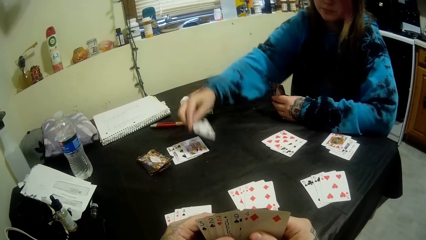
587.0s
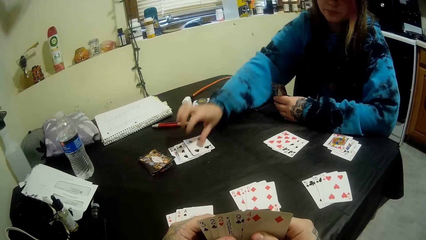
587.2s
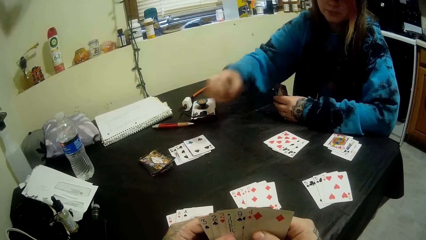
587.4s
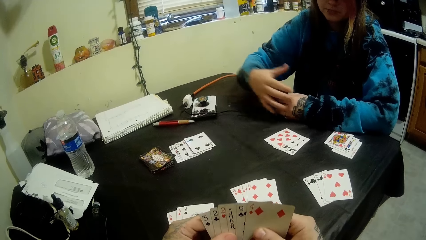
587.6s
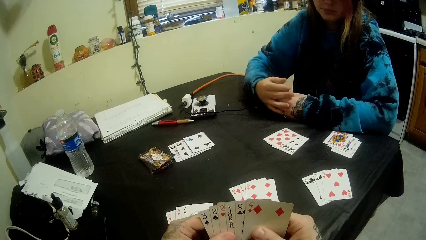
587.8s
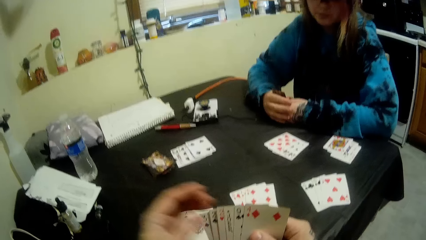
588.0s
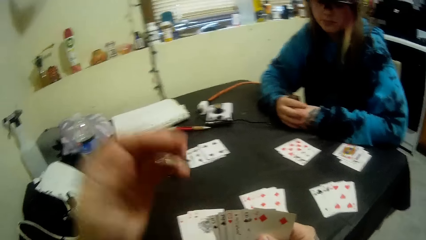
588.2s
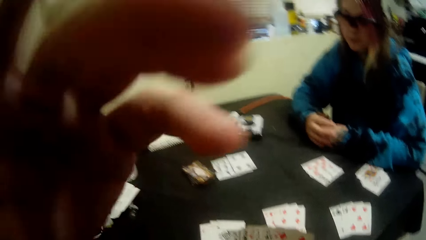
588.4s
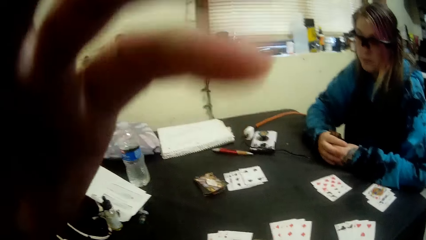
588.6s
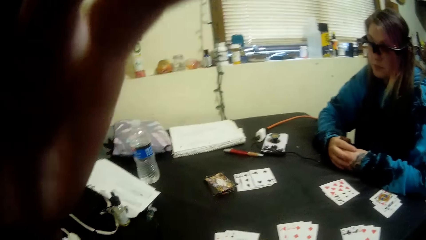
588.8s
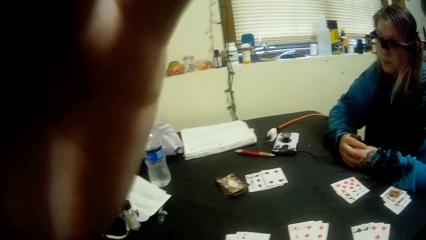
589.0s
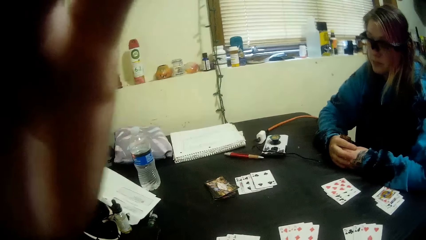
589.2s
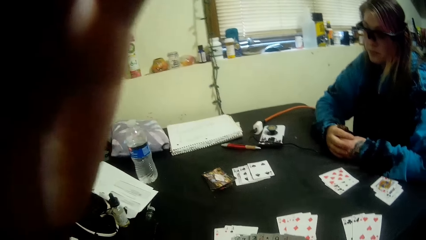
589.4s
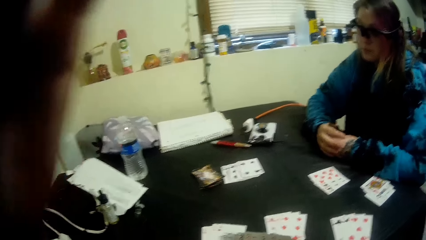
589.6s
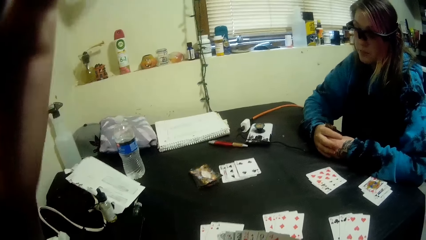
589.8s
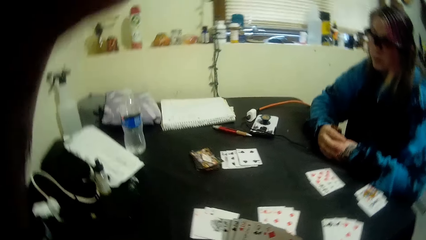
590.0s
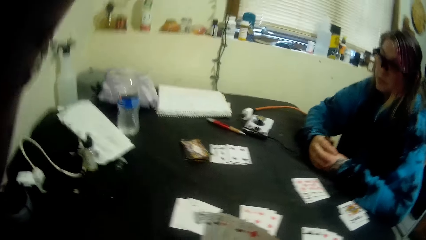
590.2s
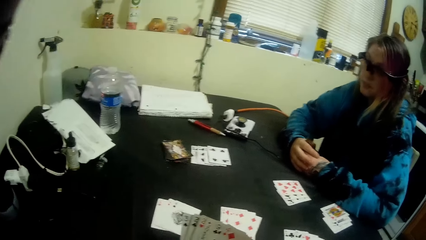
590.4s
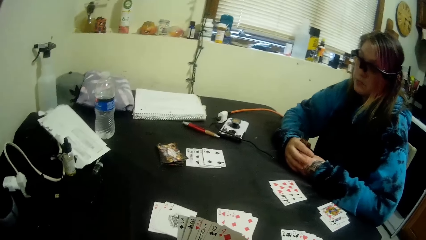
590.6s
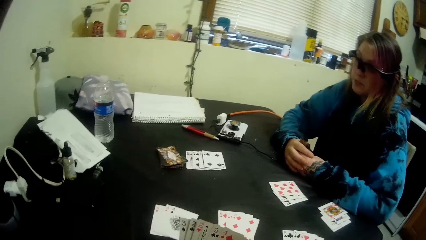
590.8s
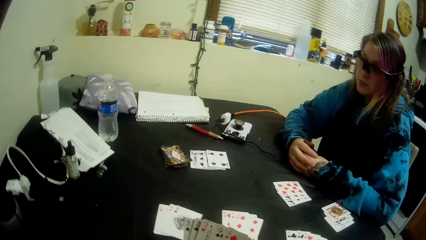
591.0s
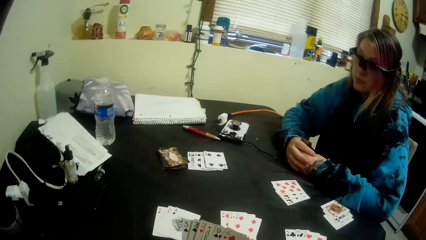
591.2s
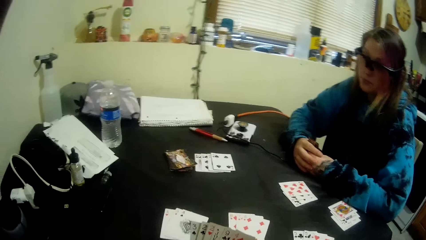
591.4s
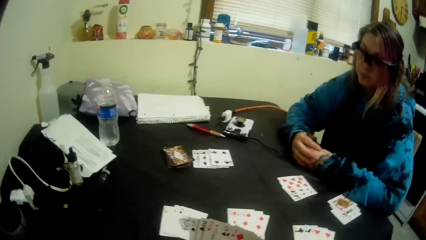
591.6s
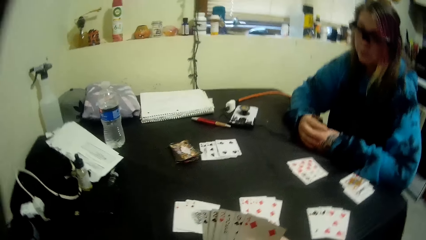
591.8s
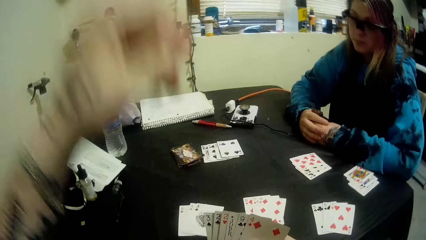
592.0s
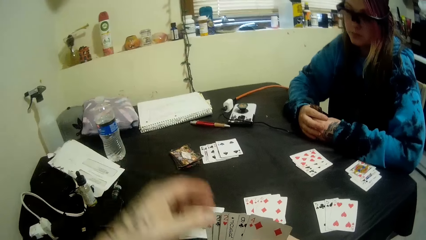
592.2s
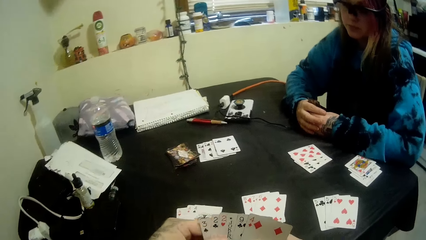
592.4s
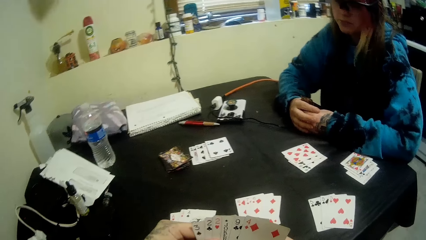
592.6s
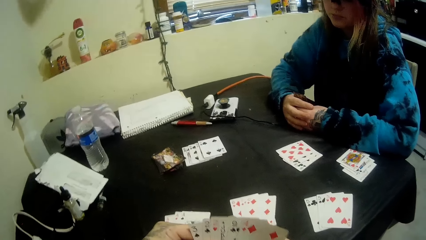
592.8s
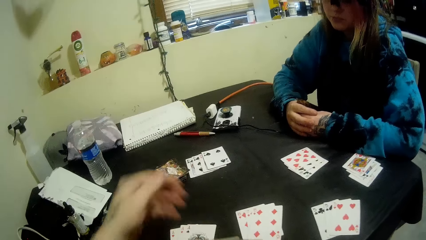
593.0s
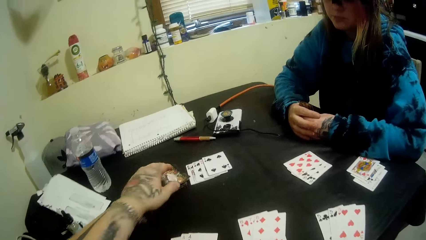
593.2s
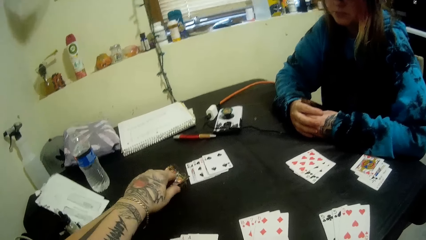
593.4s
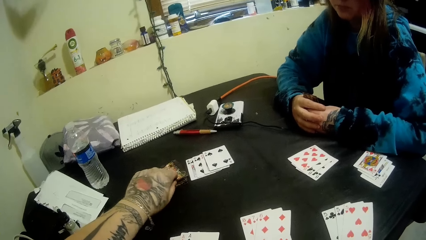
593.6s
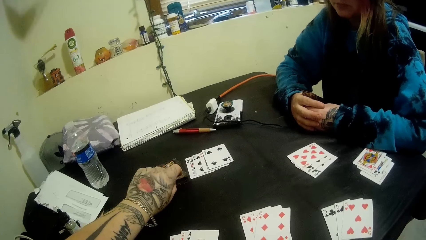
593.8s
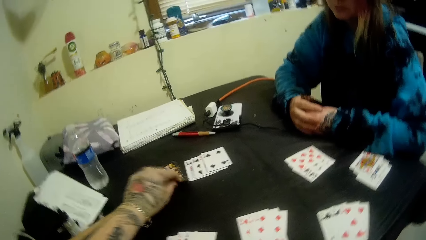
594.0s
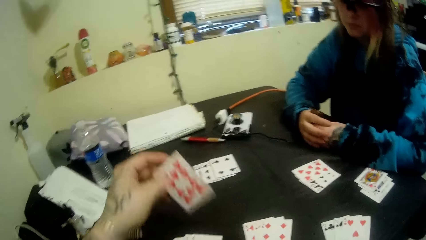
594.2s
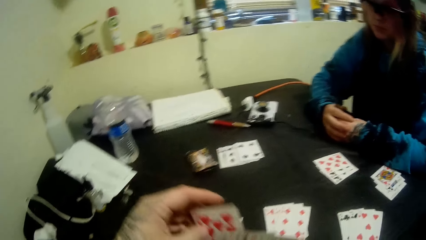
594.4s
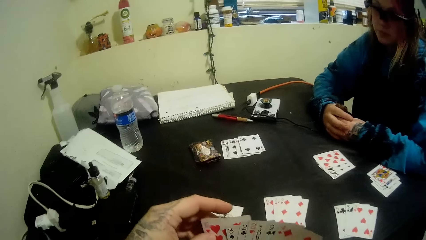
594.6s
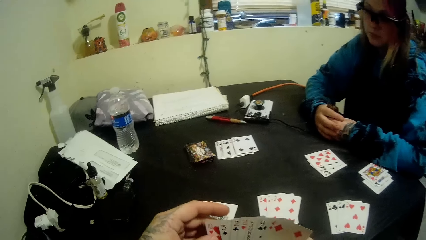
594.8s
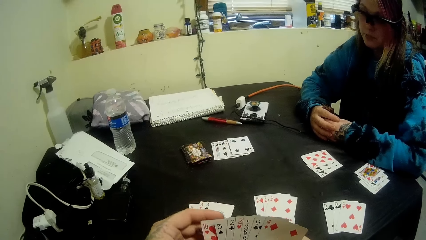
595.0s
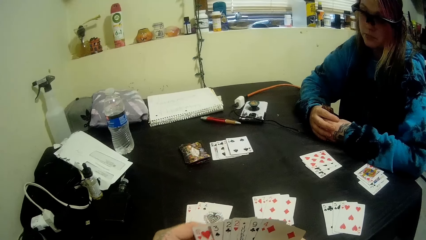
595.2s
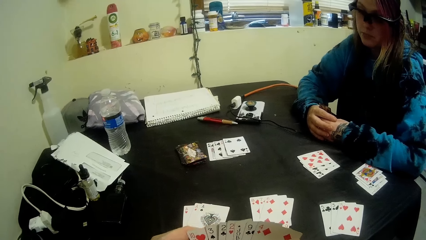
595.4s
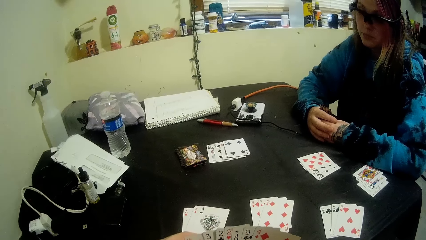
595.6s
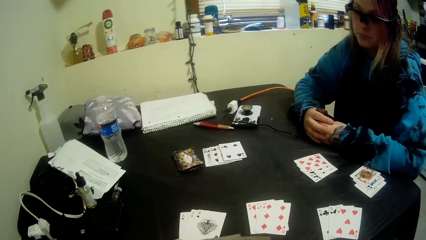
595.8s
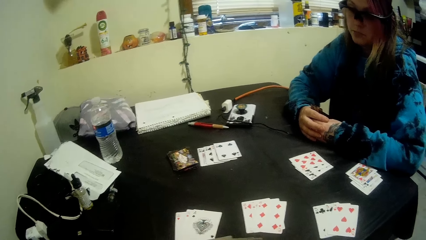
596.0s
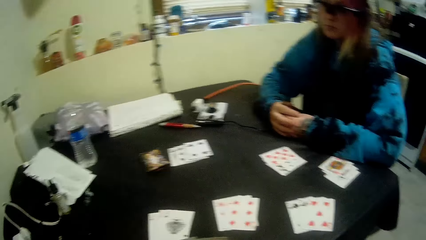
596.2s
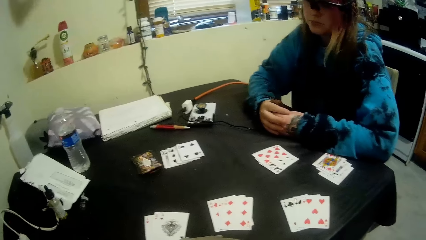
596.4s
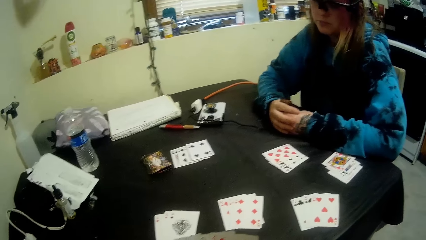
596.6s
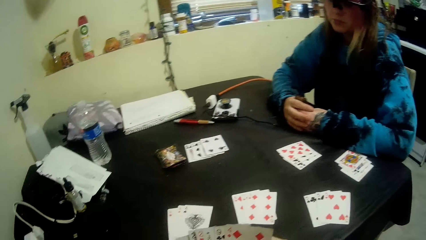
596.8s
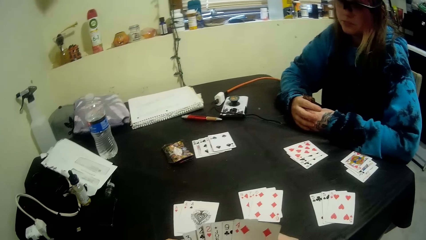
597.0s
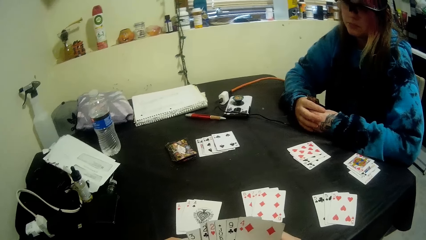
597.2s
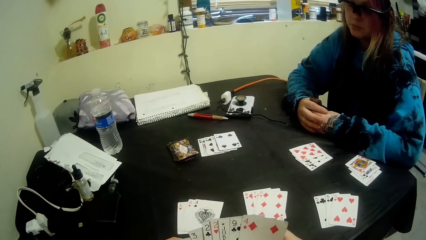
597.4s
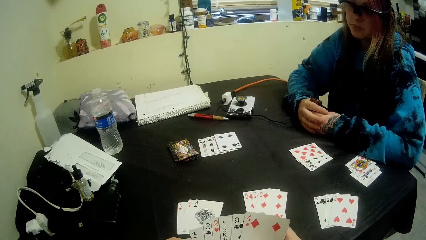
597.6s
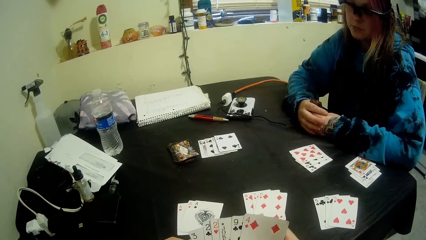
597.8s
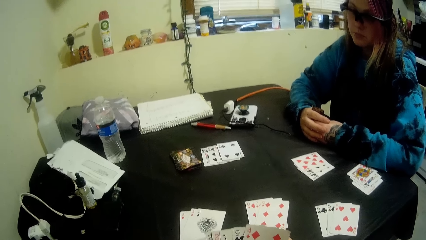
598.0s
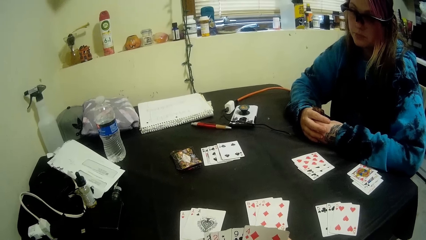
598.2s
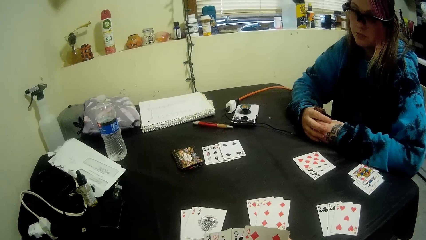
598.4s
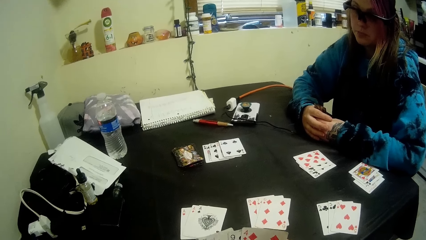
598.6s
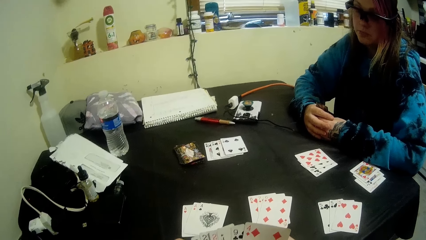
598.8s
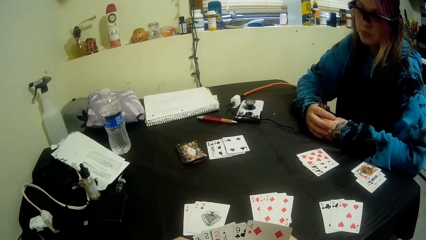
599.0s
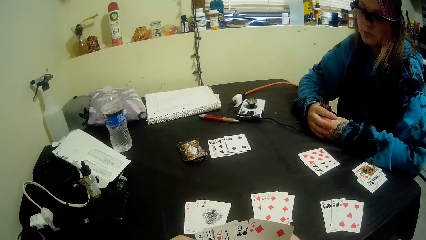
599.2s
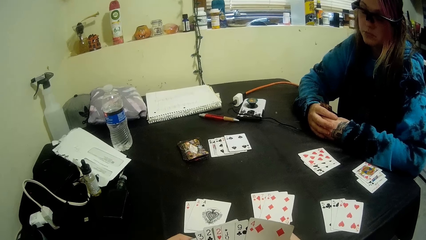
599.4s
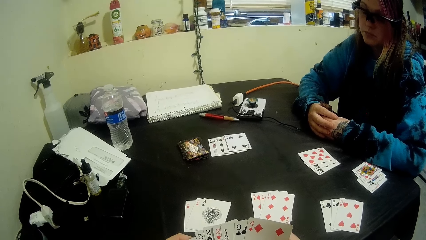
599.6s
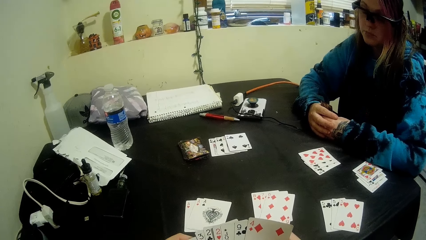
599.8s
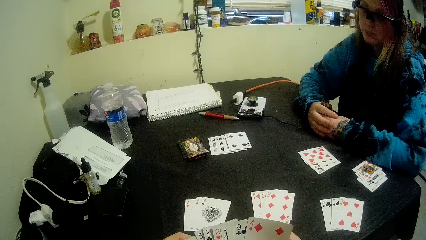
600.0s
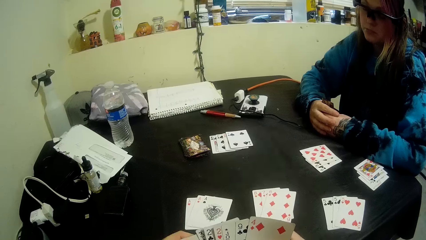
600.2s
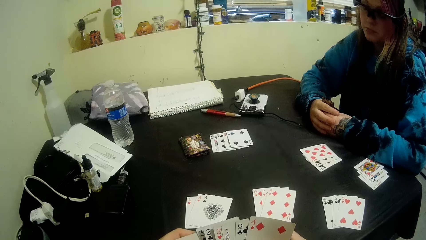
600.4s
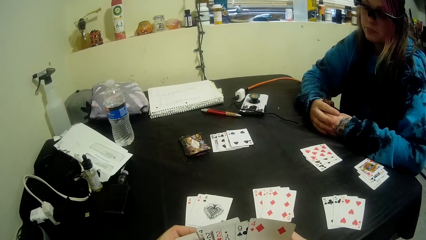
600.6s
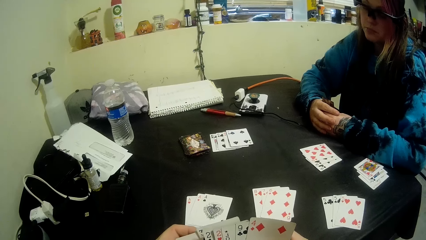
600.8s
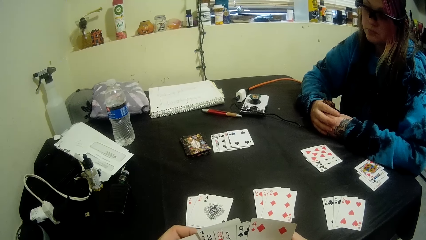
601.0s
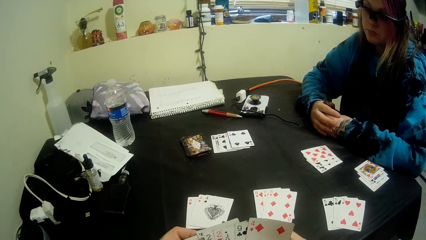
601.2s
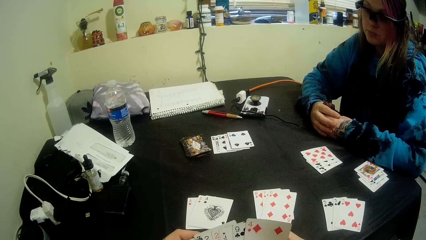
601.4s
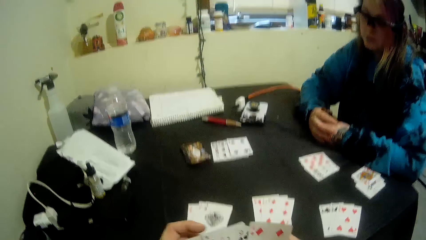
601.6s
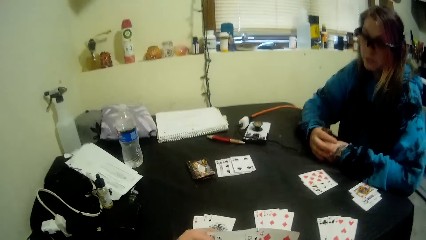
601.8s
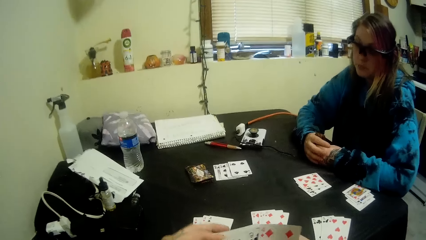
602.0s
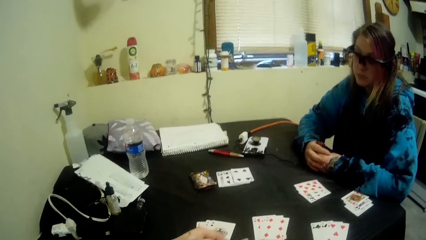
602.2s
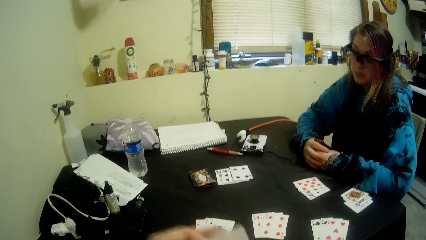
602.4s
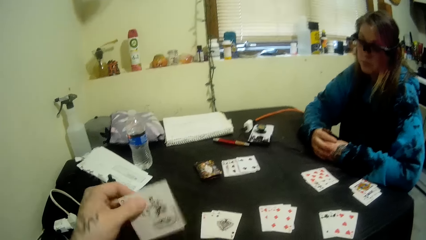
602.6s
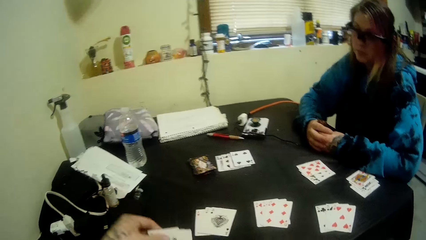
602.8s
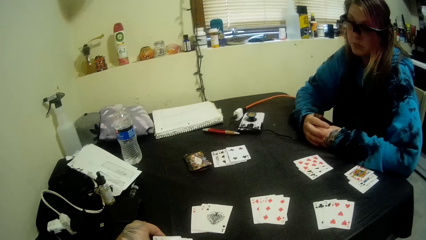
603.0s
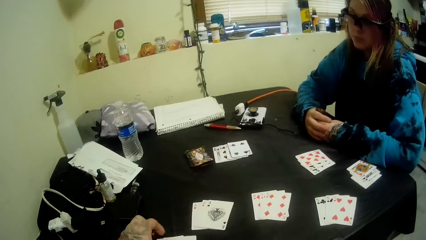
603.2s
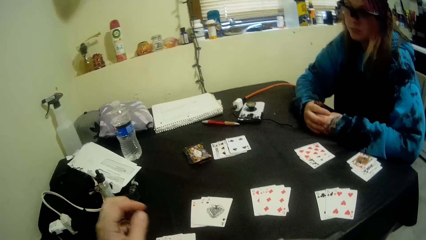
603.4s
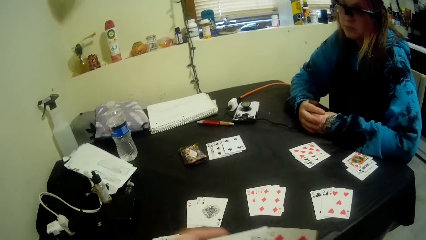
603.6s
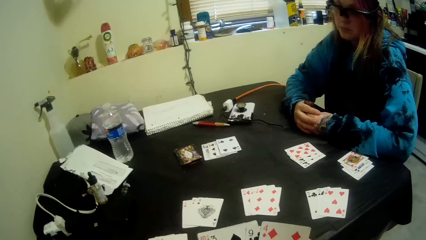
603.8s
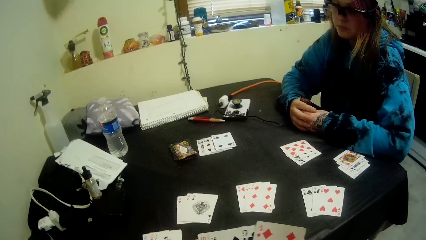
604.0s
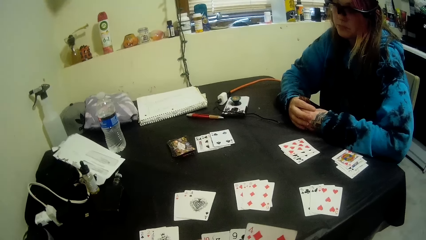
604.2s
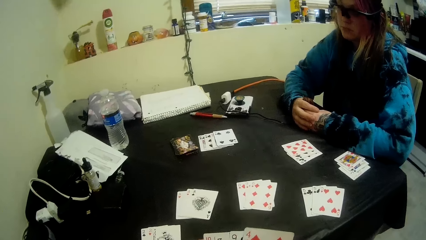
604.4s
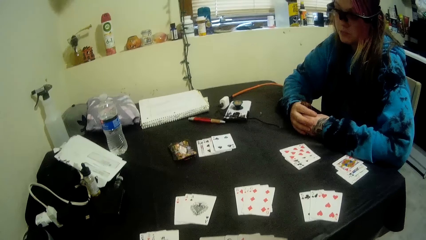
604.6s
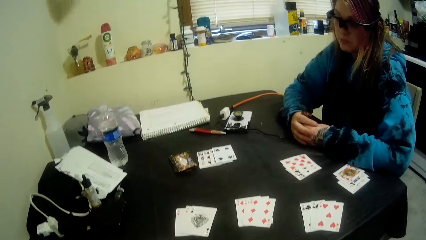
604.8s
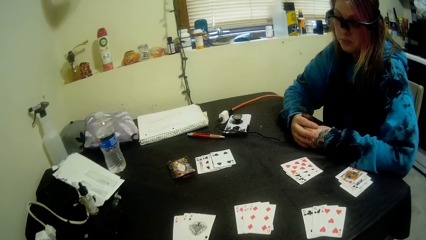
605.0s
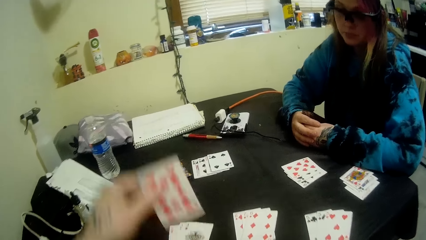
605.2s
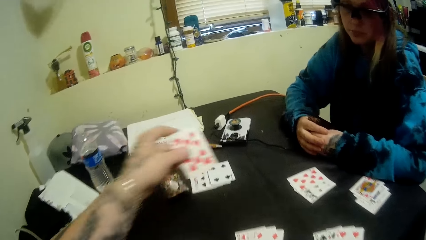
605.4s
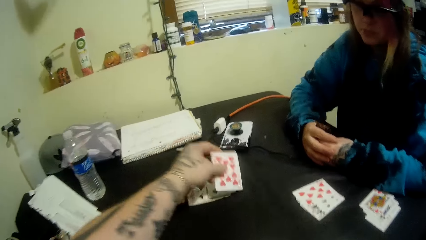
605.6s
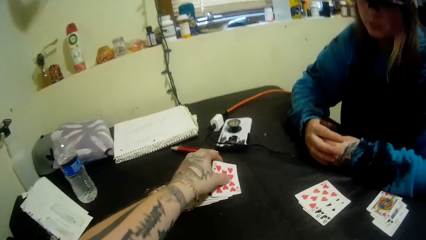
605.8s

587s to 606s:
A person puts a card on the table. The camera wearer adjusts the camera. He touches the camera with his left hand. He picks another card on the table with his left hand. He holds the card with his hands. He looks at the cards in his hands. He puts a card on the table. He puts a card on the table again.
